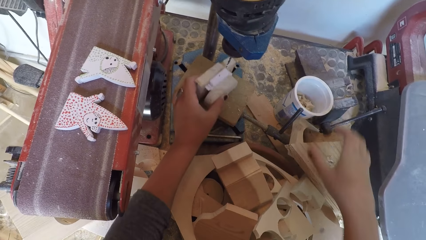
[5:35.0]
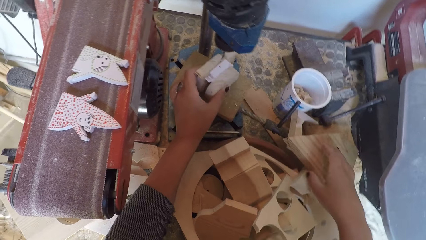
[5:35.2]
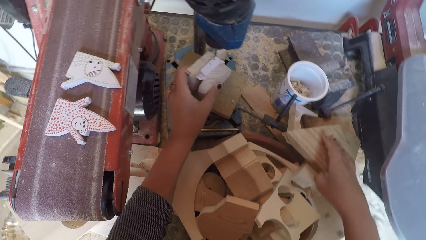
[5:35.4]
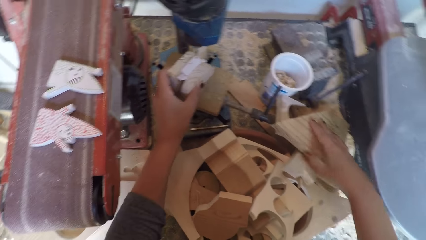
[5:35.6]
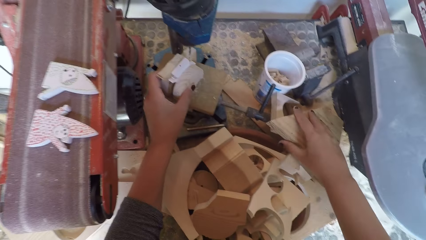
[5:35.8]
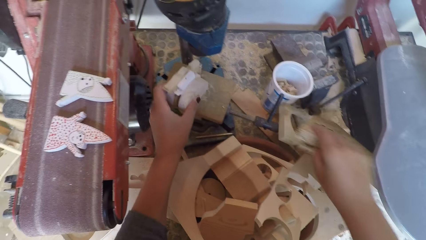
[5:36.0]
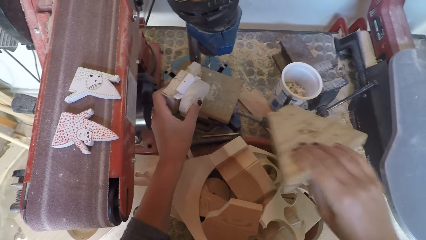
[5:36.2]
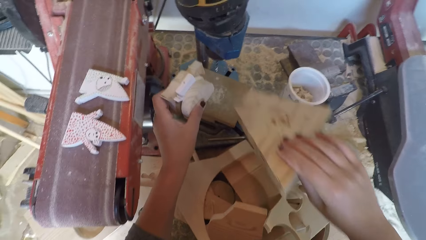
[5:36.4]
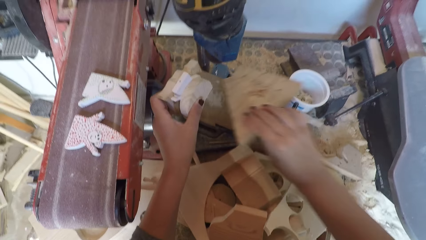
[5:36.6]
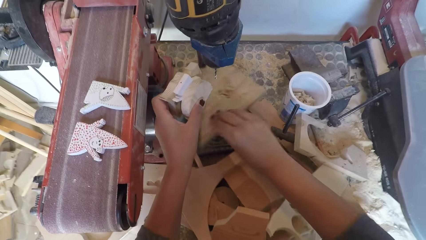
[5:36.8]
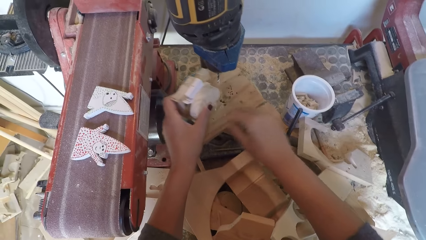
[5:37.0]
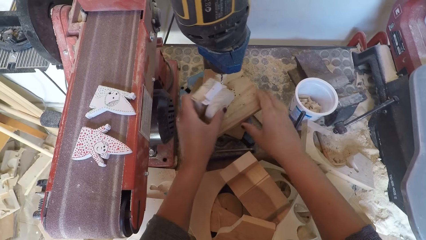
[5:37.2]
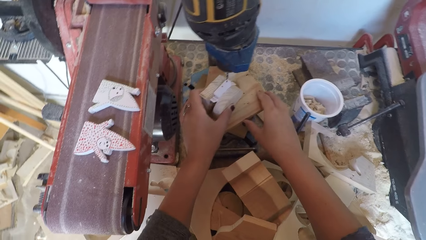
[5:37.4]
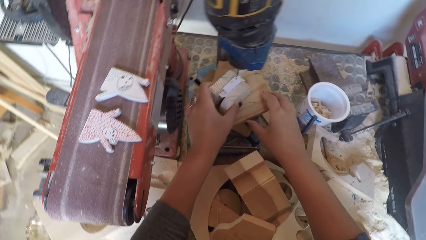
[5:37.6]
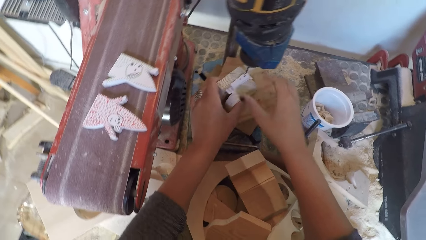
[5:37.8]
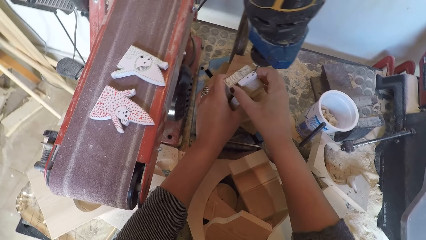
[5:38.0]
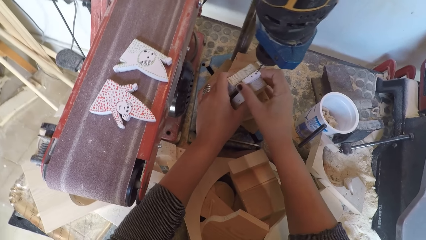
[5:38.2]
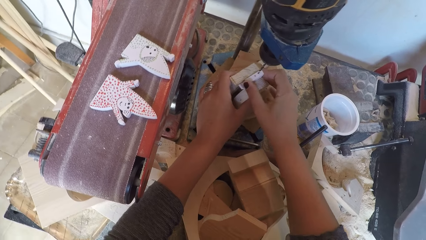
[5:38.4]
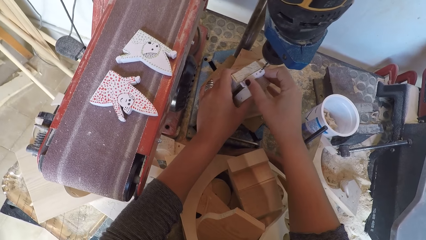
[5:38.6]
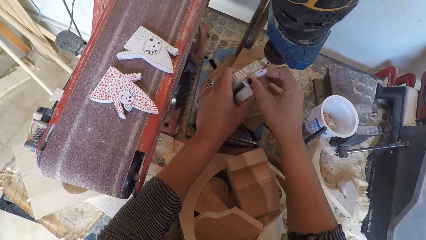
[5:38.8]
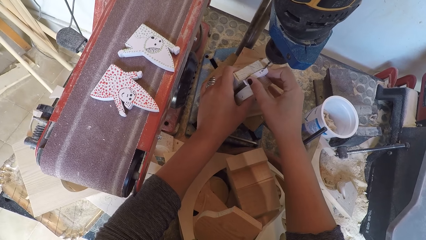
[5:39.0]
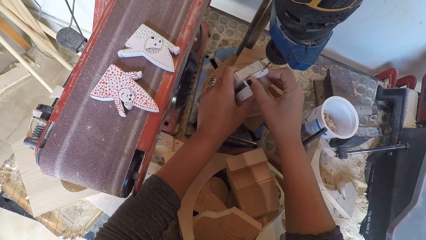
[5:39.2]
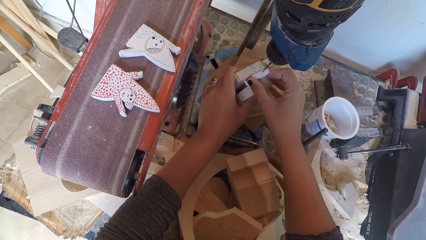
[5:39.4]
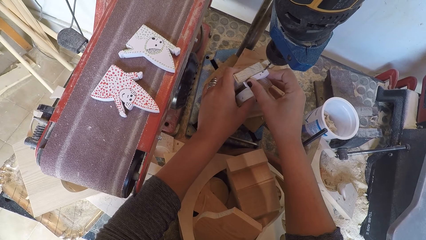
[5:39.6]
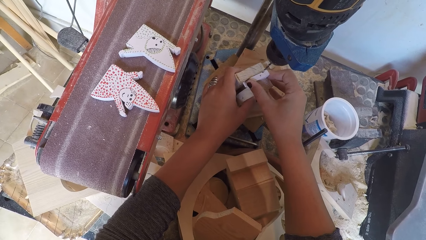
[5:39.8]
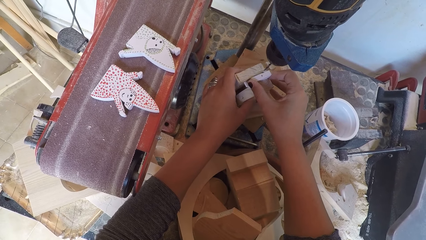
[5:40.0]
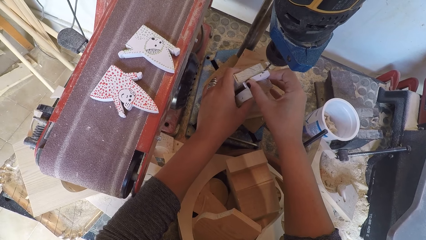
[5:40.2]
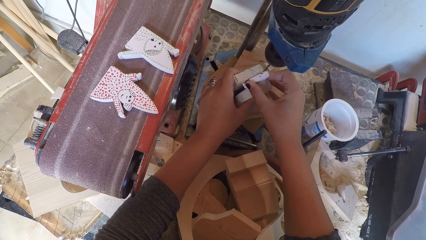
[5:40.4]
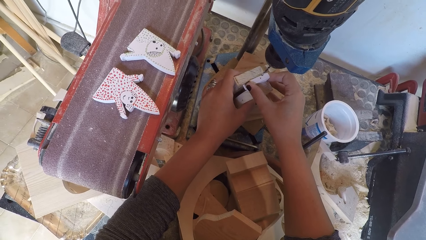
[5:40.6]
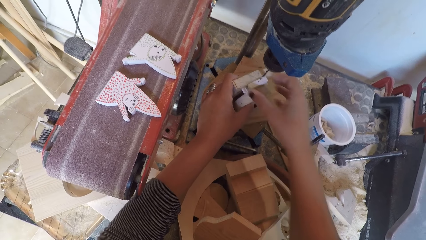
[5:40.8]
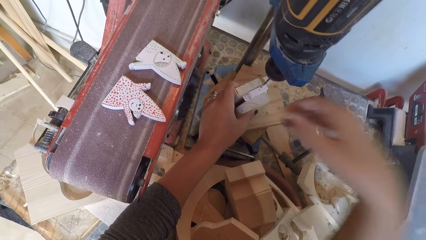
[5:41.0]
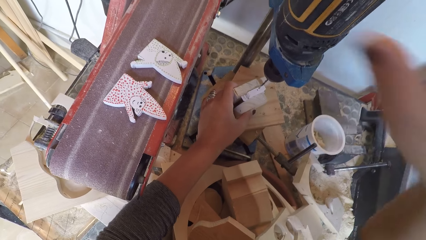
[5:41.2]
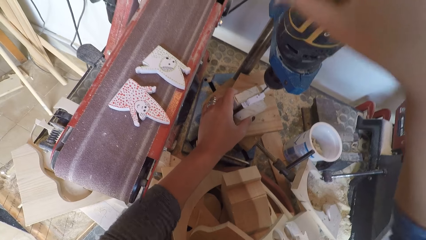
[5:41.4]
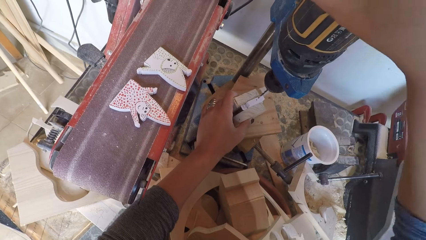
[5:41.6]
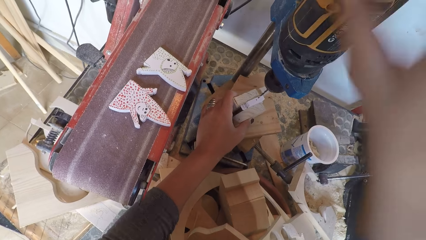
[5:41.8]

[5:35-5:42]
The camera wearer picks up a wood from the work bench. They place the wood on the drill board. They put the pieces of wood under the drill bit. They adjust the wood ornament.

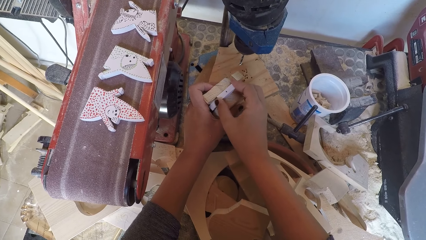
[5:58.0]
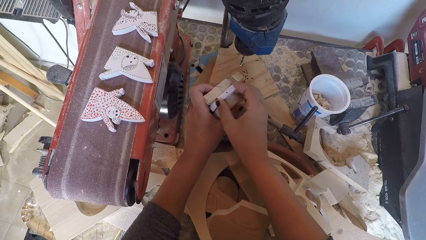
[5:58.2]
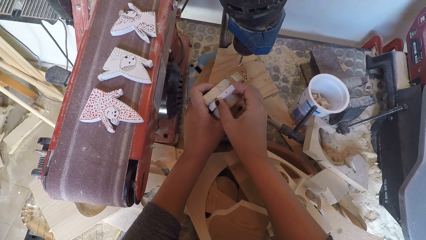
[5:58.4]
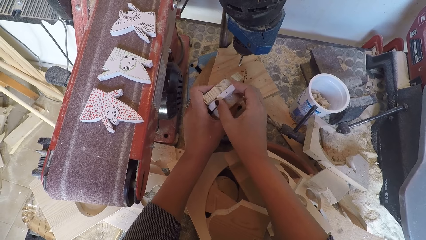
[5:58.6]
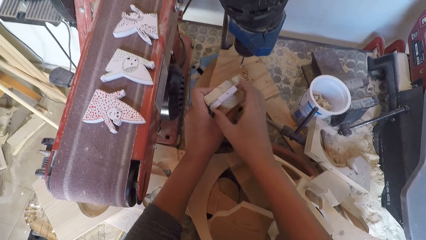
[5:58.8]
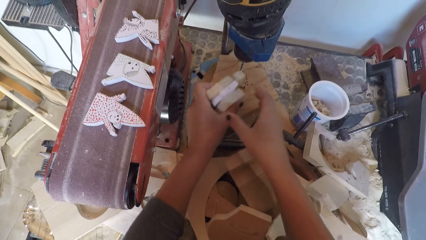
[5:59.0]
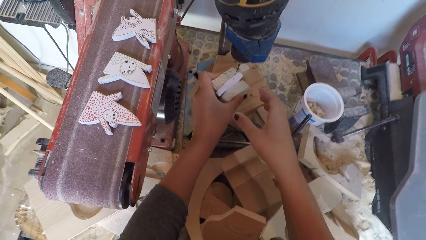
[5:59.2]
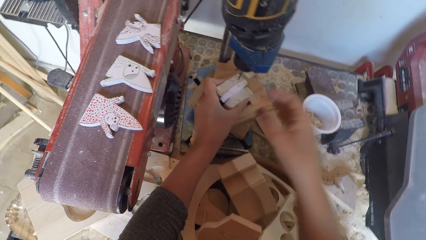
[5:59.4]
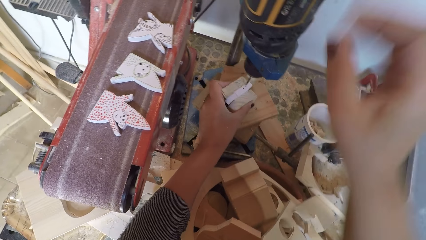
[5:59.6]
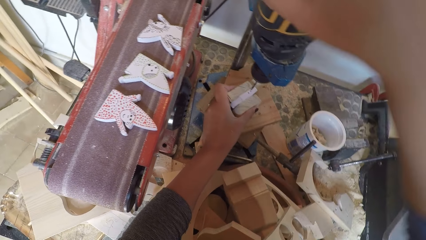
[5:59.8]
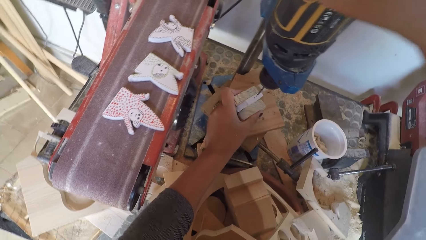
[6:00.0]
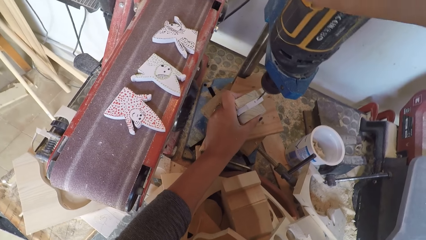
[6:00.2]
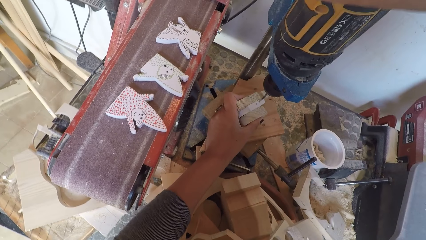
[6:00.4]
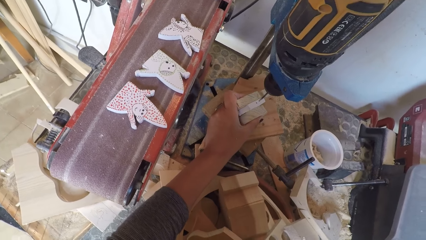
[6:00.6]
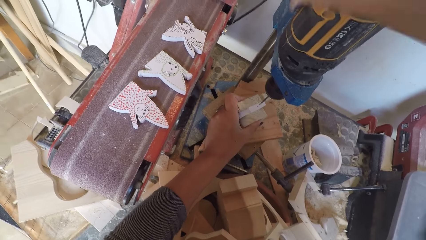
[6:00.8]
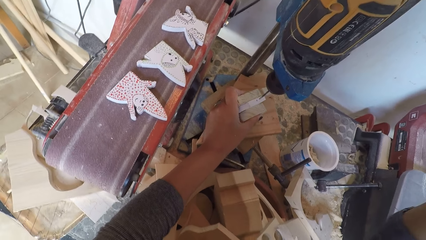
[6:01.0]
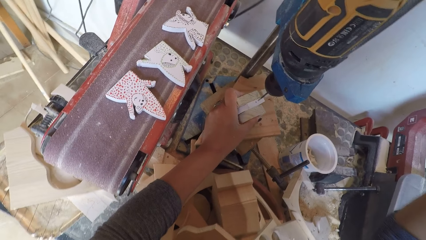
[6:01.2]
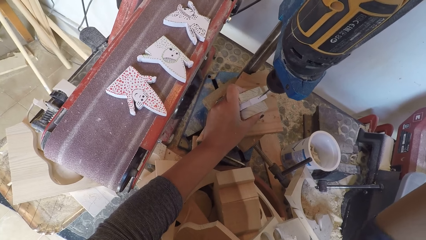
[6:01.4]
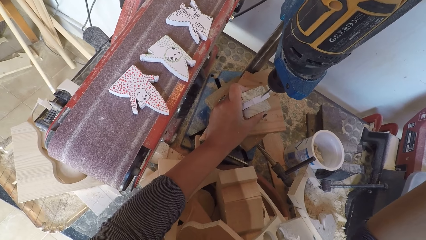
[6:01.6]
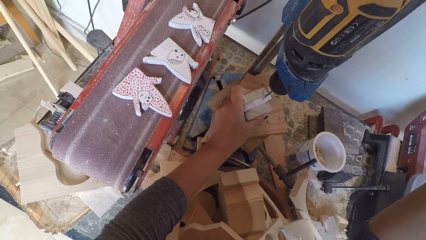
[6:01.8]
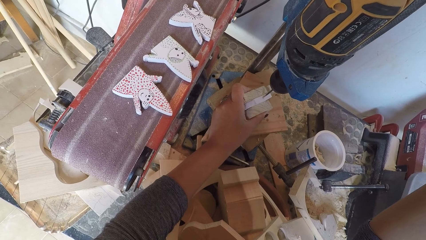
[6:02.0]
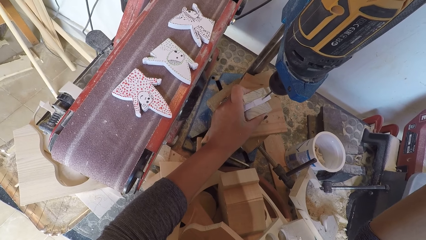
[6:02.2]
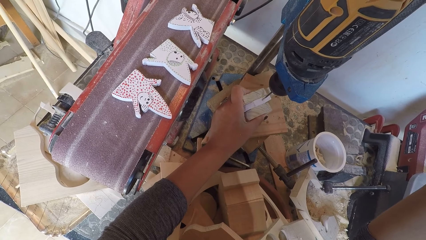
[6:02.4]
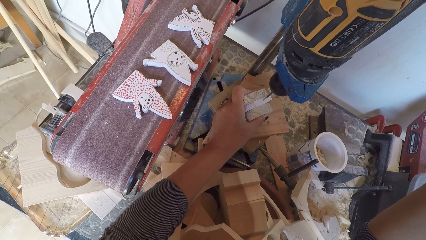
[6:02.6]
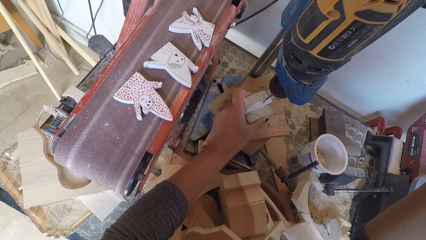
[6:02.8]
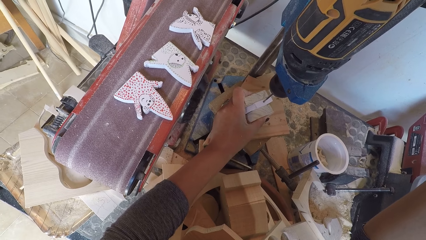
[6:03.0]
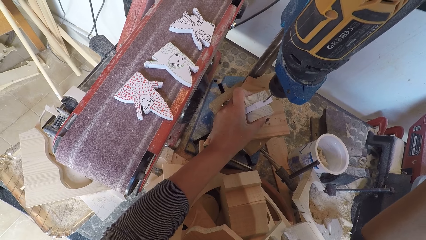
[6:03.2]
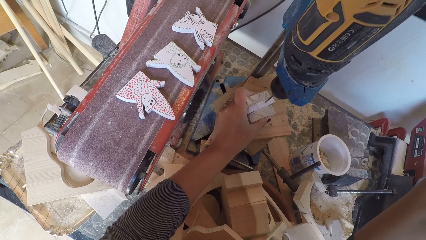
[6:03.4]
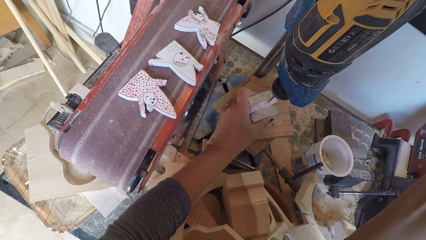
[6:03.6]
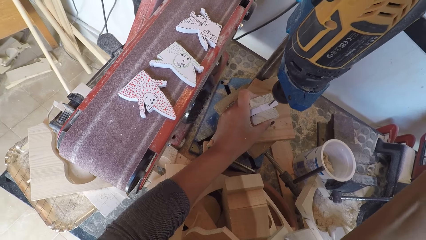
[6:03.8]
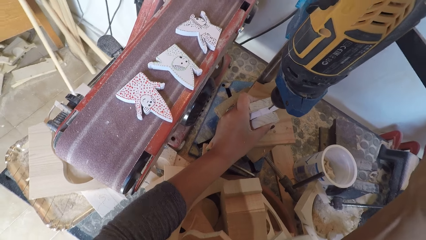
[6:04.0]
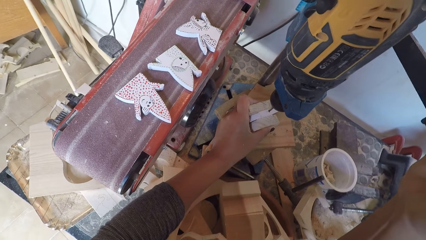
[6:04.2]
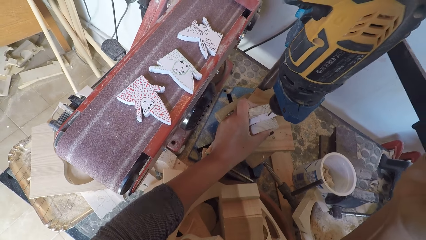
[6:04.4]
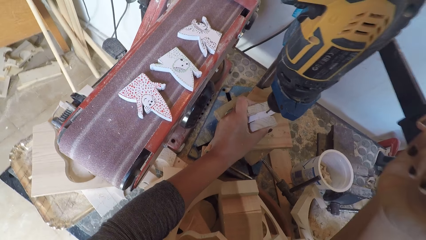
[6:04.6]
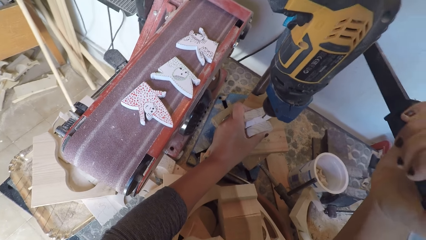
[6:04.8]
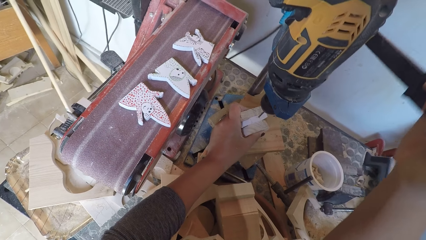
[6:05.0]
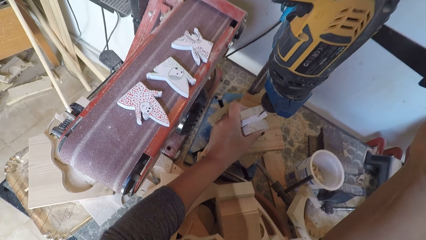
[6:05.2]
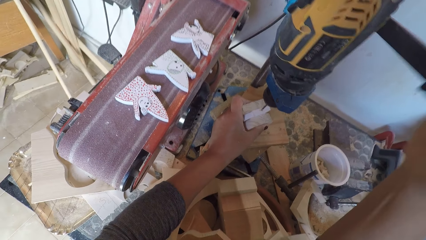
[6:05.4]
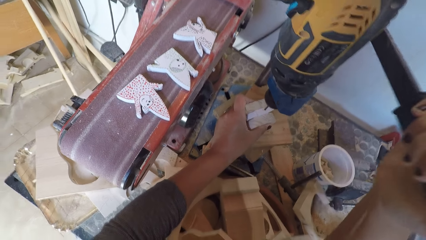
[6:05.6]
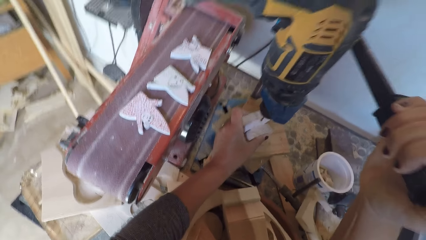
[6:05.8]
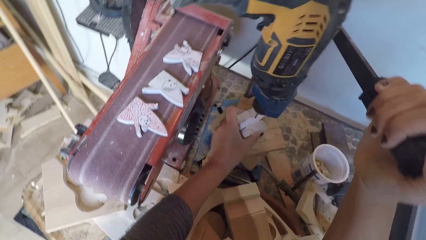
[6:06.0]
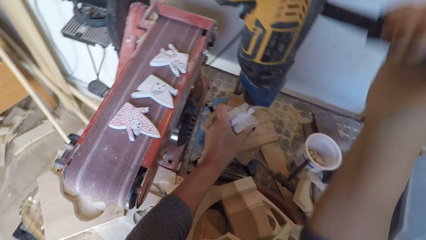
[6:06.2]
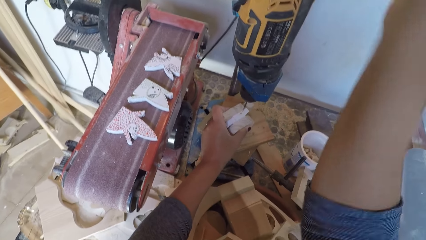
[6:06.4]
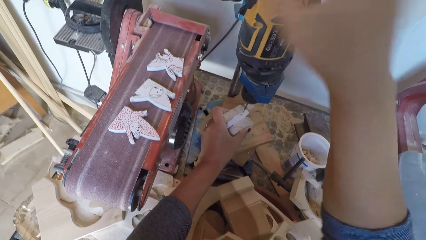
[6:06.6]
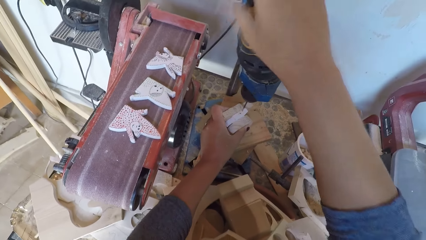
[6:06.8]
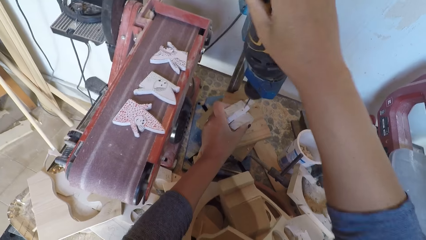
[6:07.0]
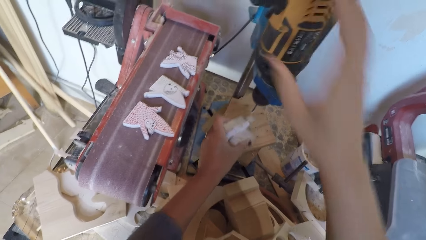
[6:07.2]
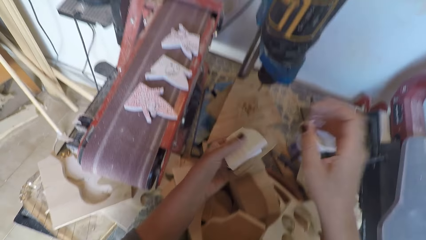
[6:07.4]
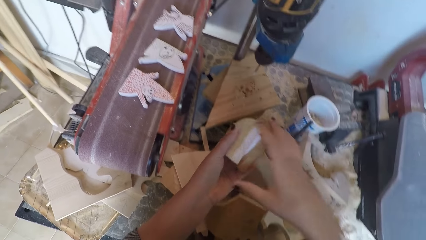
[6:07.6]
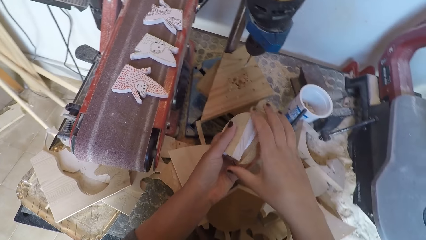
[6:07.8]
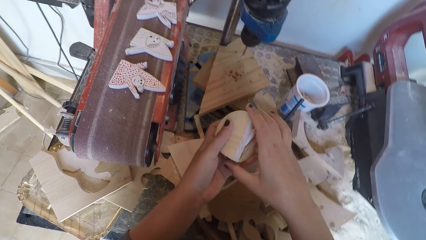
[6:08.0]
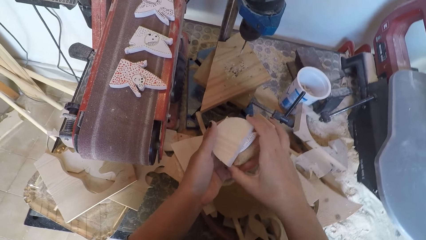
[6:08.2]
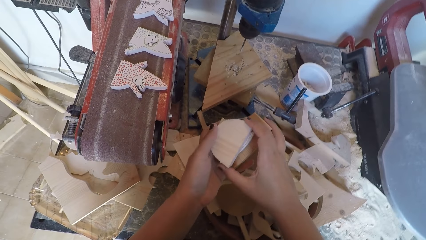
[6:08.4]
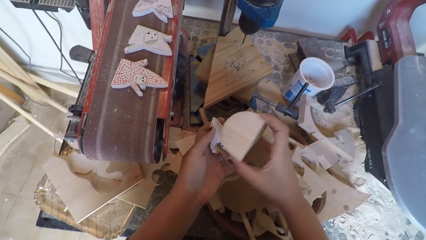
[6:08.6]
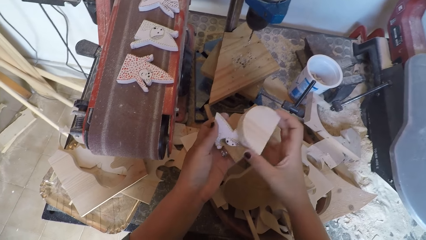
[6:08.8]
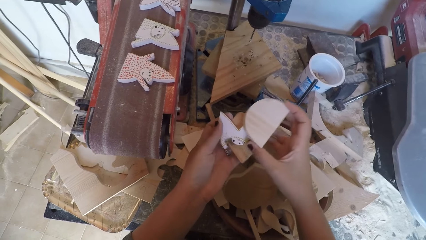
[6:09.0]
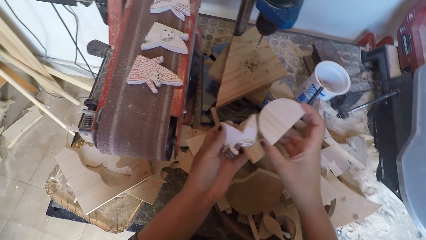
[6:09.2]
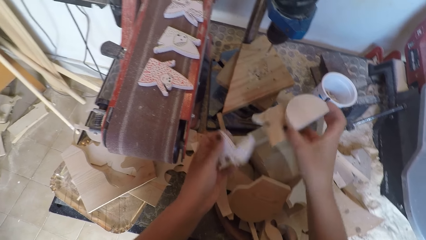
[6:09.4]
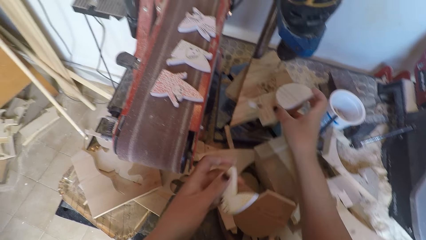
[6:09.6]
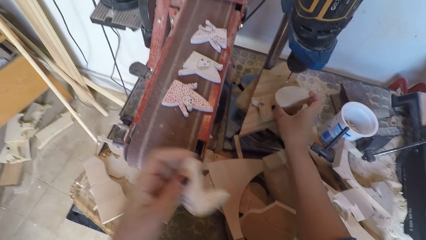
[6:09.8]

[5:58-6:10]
The camera wearer puts a piece of wood under the drill. They switch on the drill machine. They drill the piece of wood. They switch off the drill machine. They hold pieces of wood.
